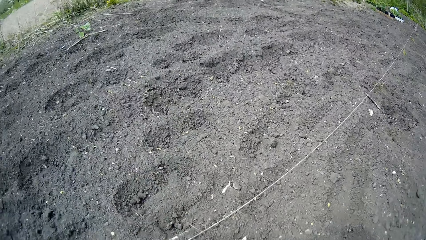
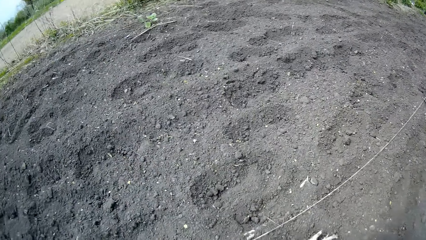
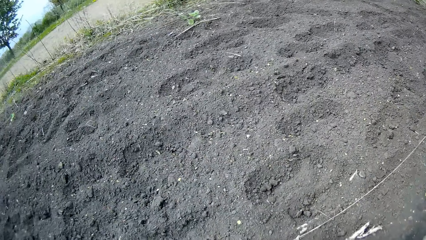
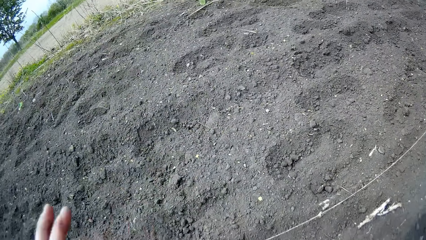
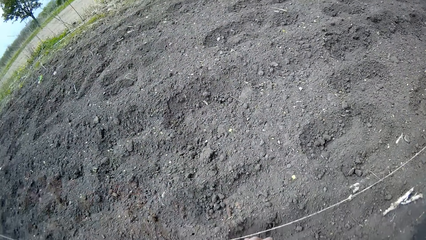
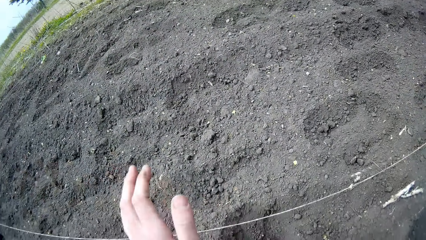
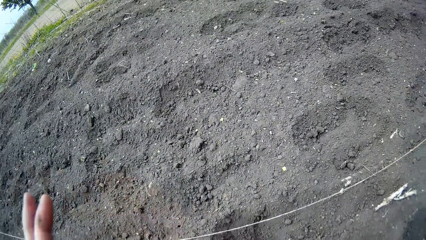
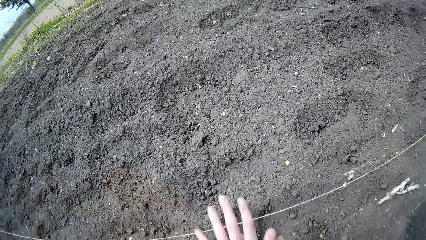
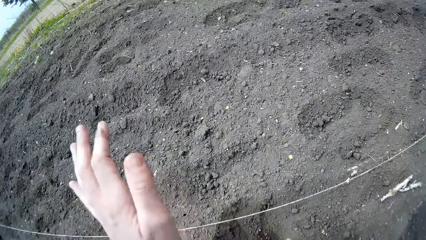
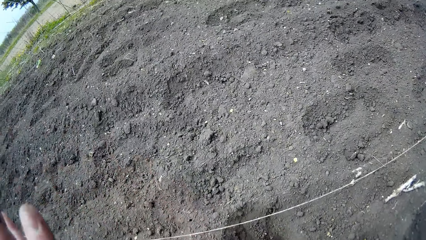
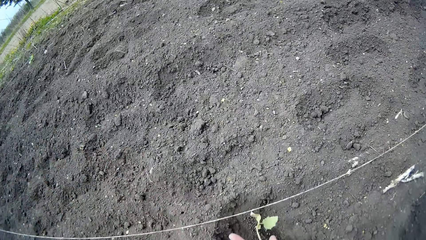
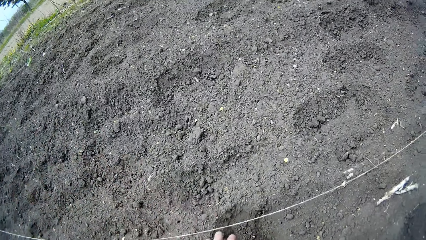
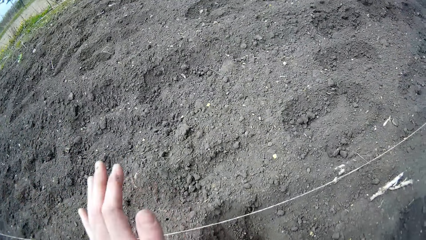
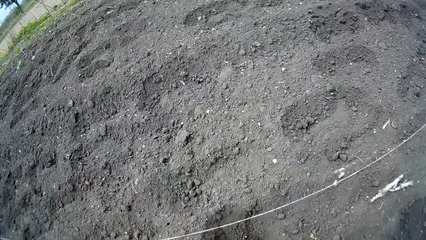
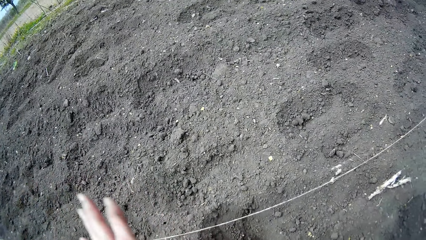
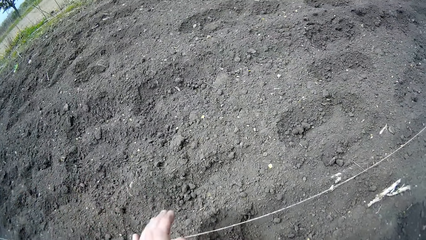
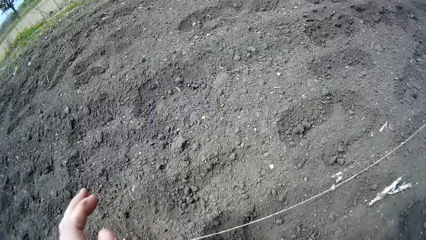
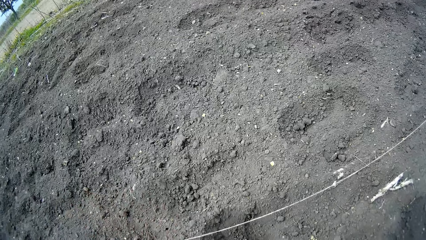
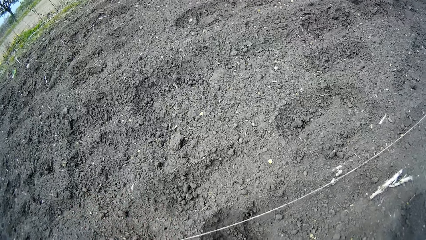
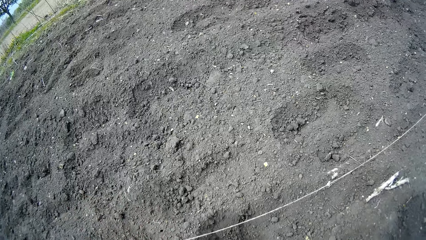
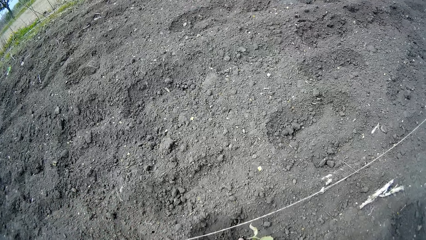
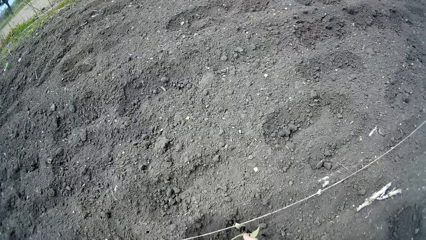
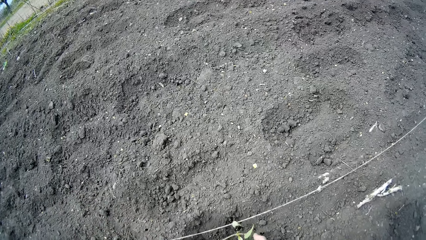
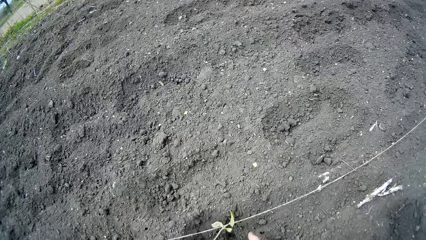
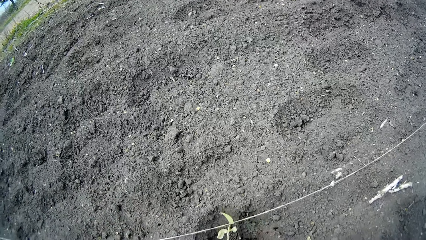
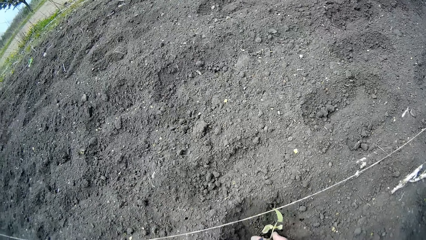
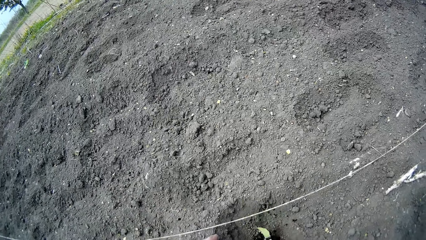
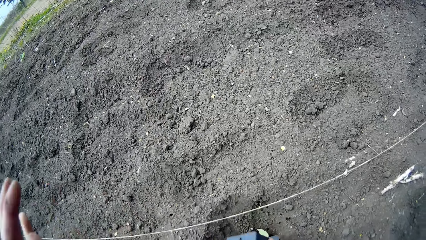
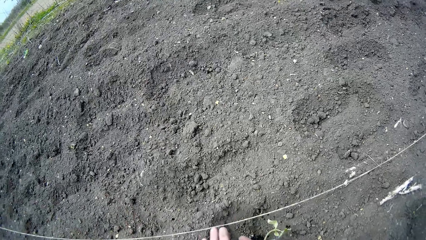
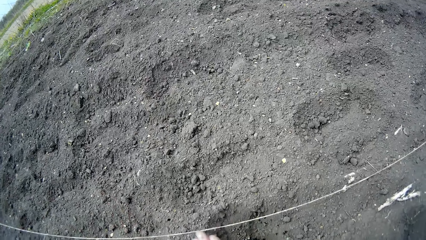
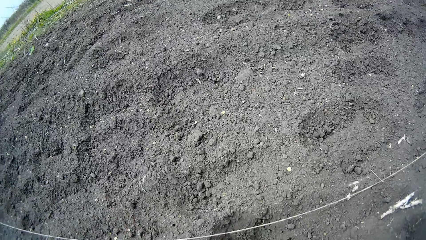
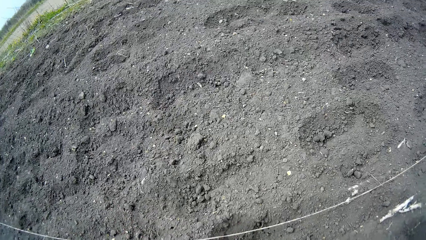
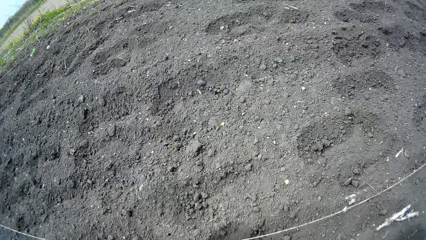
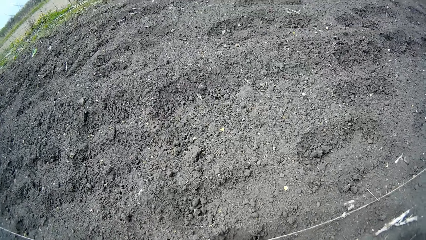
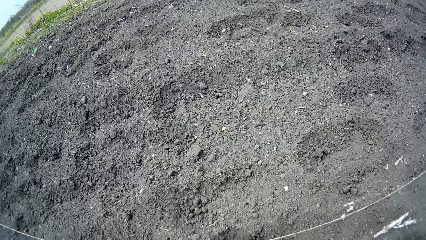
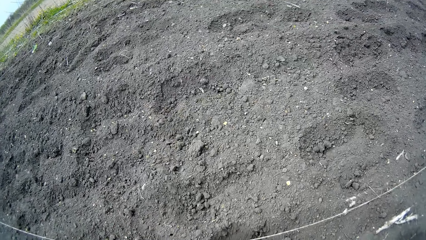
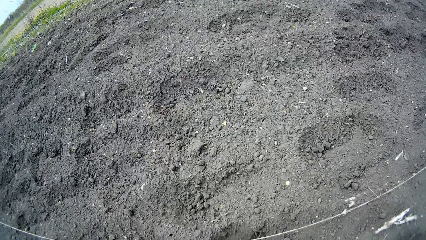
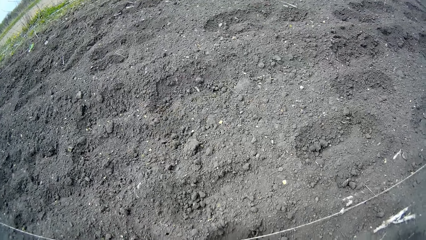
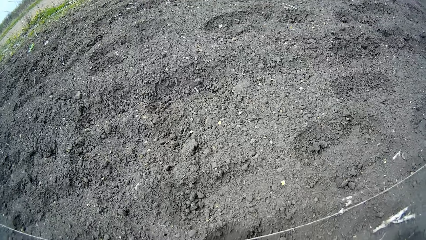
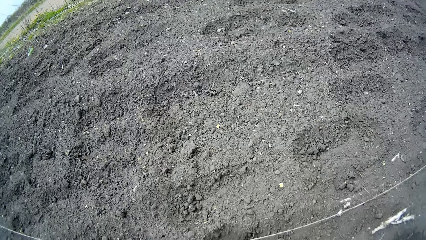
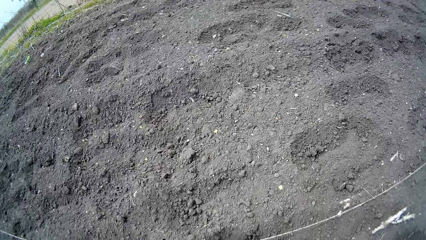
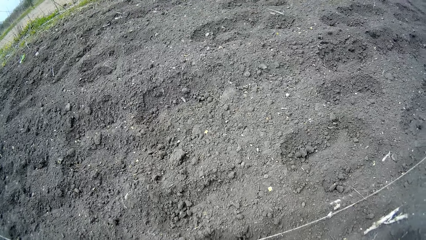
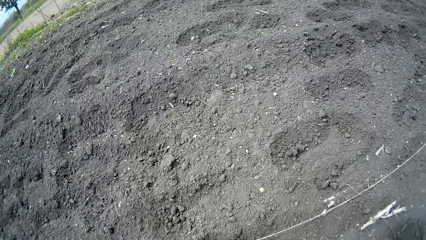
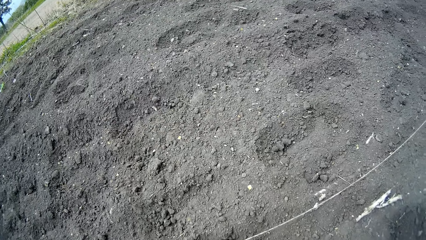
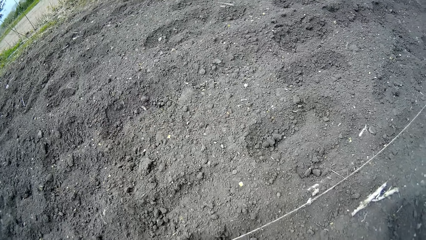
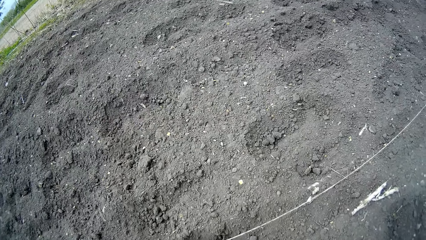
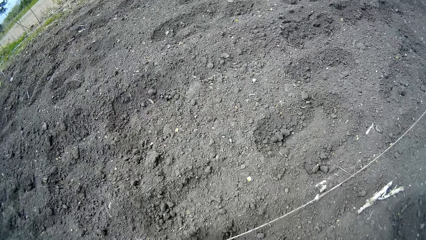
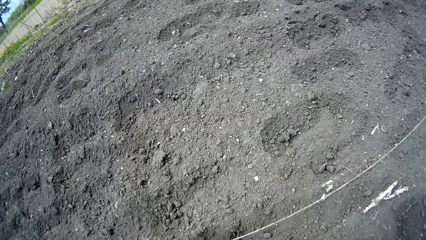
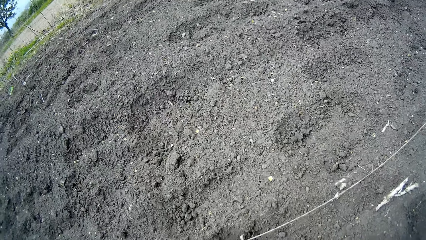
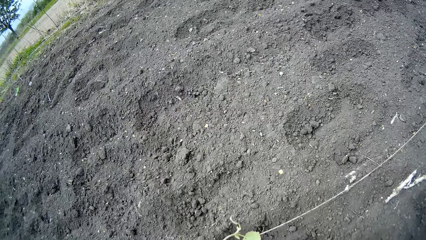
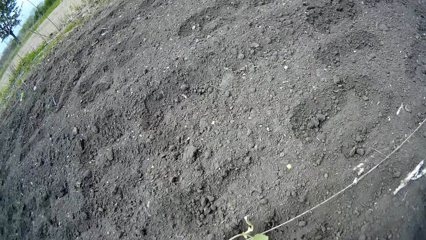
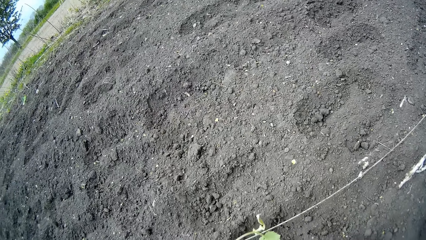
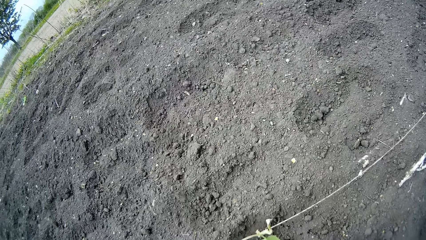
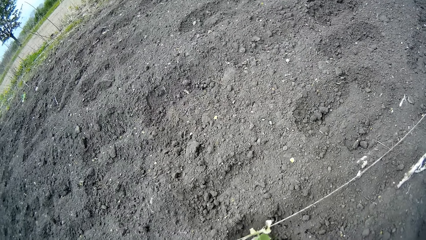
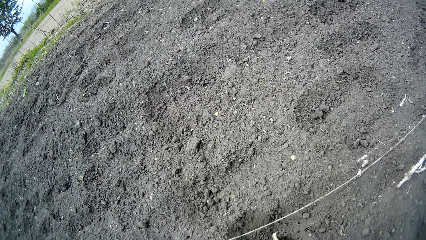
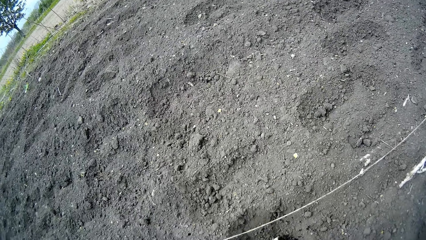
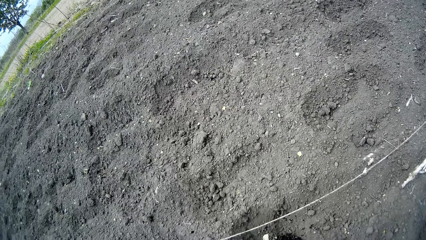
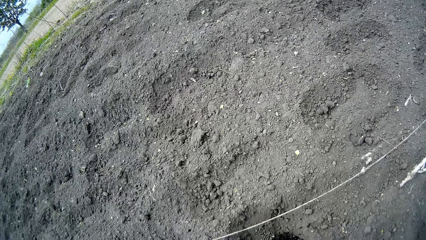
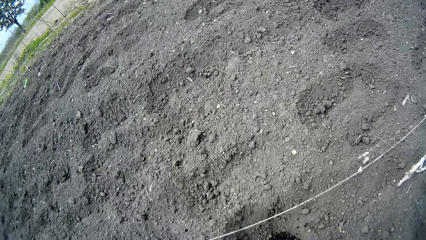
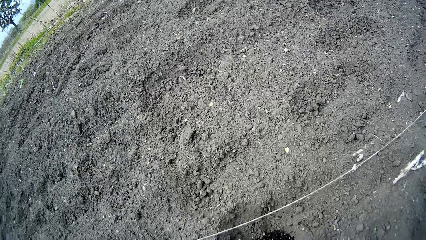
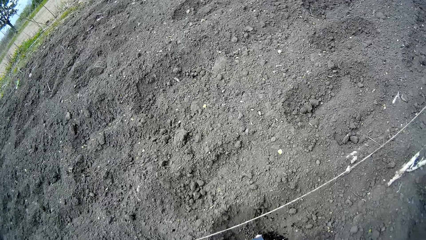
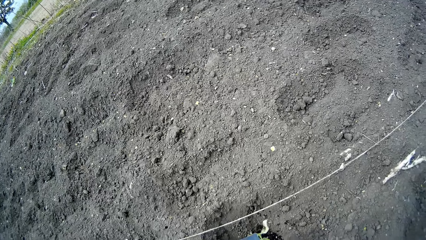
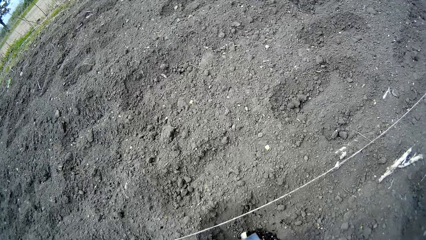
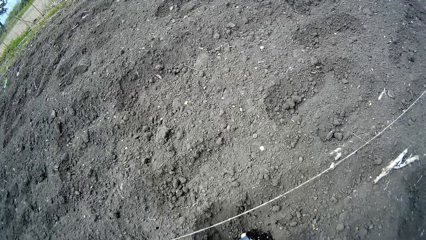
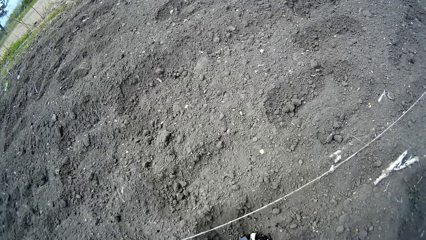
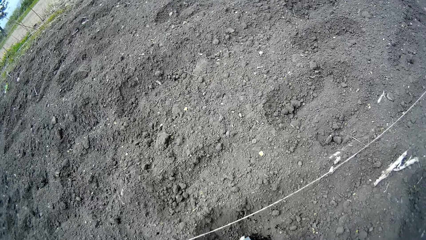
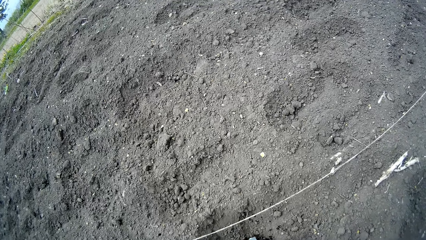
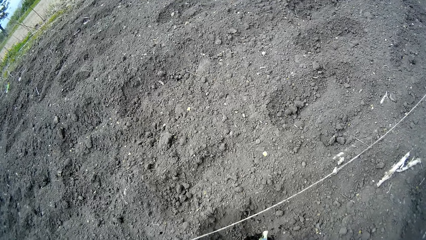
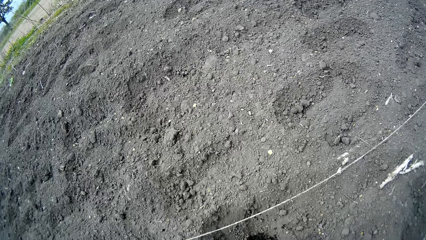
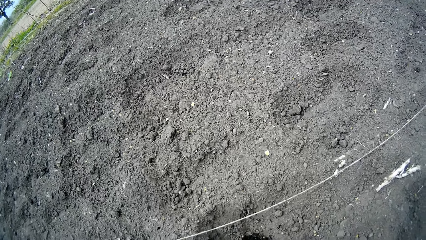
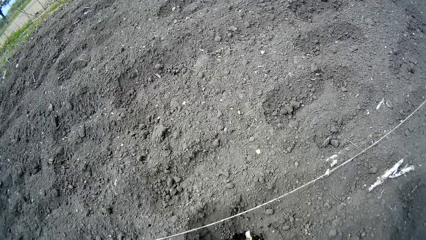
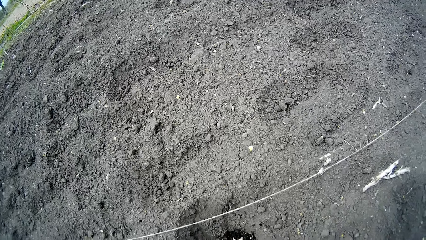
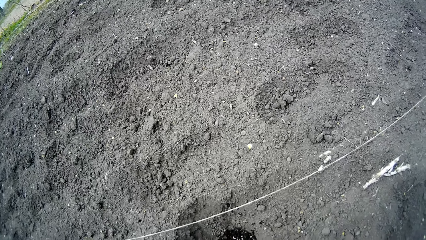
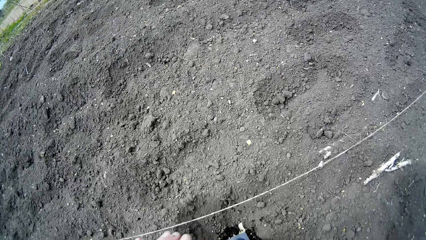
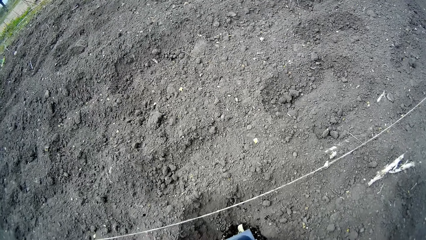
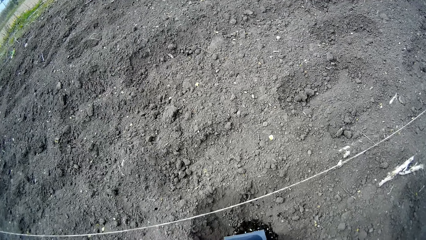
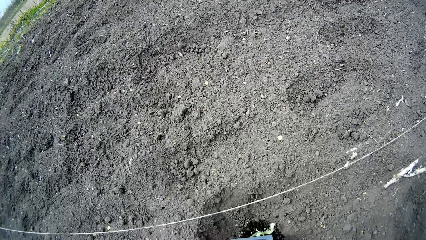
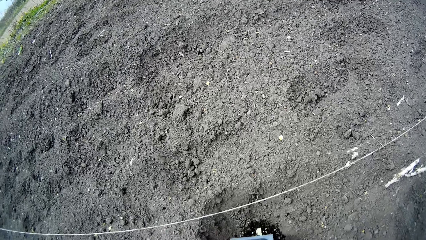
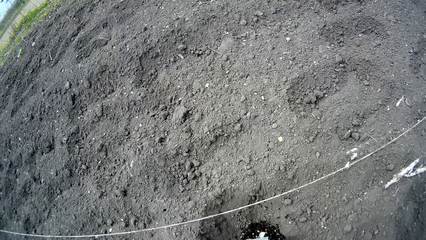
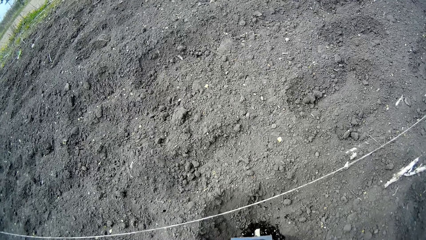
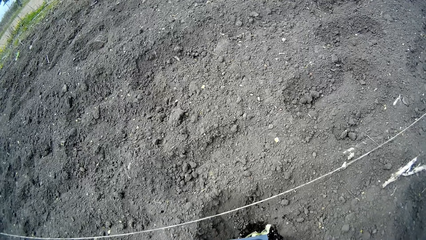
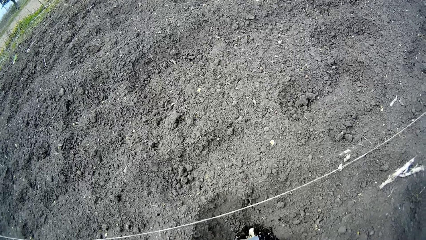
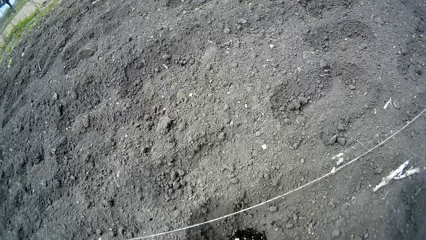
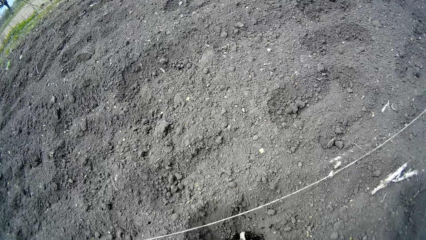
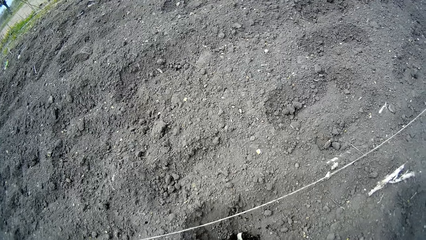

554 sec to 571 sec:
The camera wearer hits the container of seedlings with her left hand. She hits the bottom of a plastic container with her left hand. She plants the plant in the ground.
